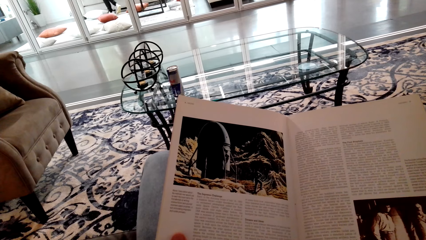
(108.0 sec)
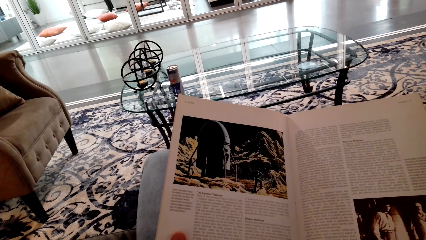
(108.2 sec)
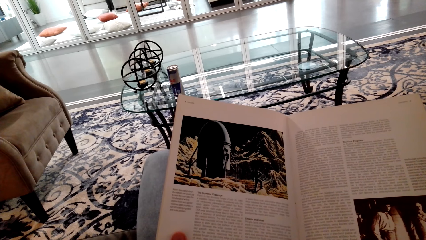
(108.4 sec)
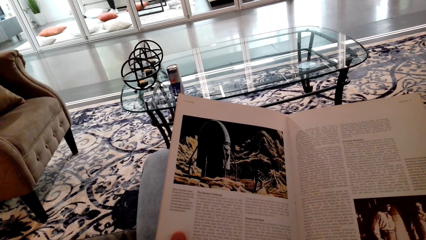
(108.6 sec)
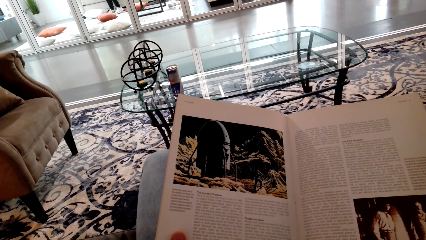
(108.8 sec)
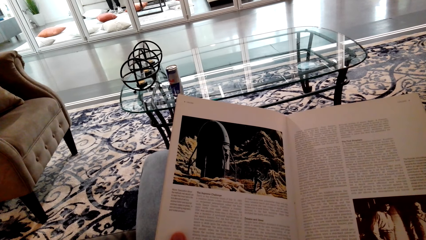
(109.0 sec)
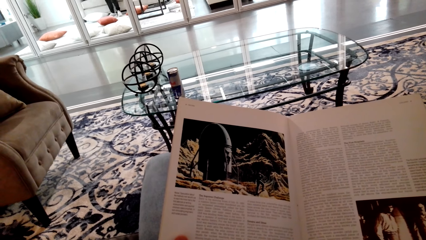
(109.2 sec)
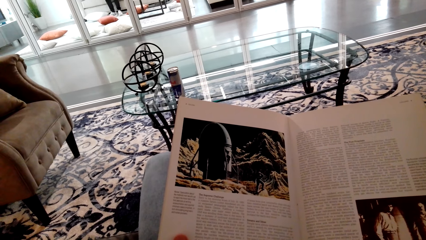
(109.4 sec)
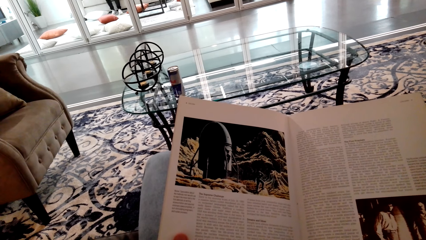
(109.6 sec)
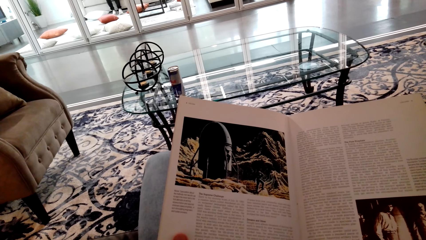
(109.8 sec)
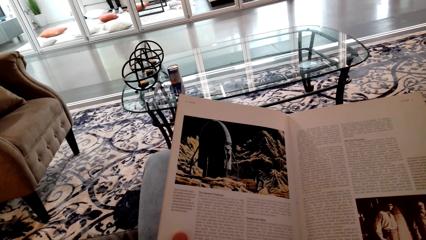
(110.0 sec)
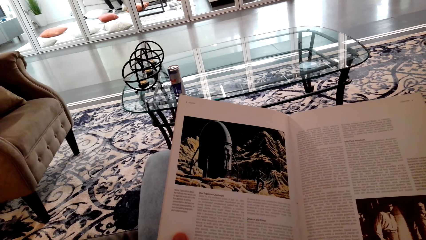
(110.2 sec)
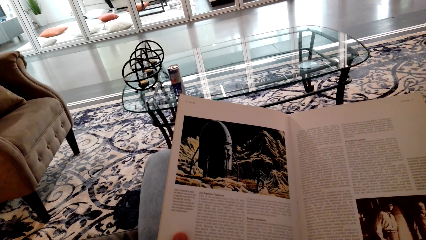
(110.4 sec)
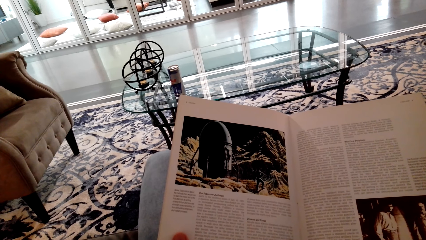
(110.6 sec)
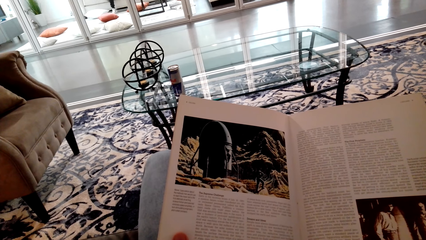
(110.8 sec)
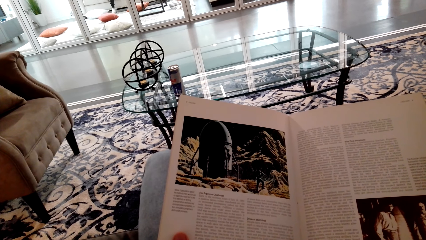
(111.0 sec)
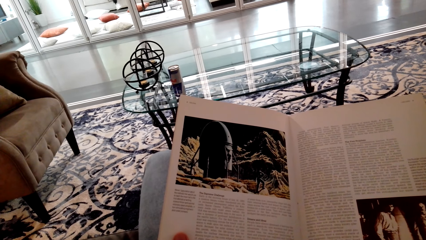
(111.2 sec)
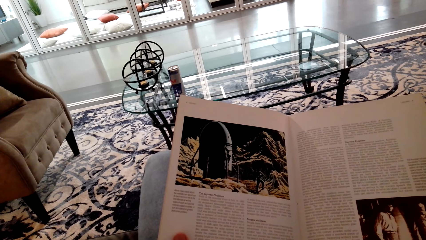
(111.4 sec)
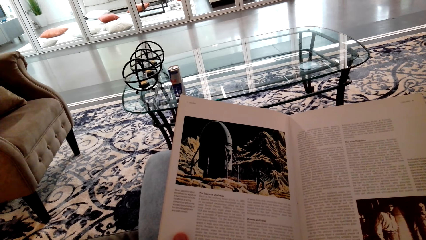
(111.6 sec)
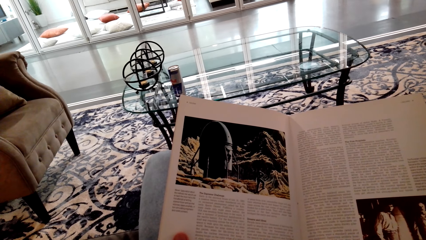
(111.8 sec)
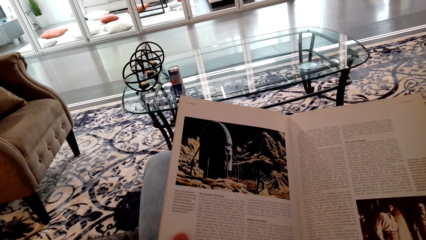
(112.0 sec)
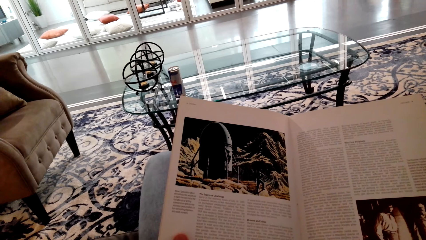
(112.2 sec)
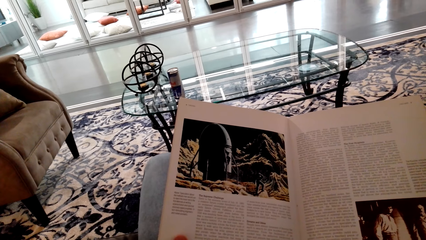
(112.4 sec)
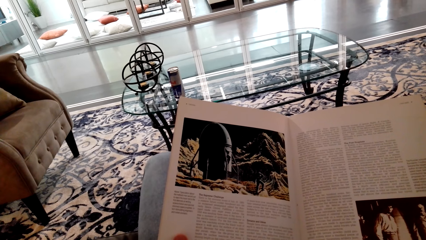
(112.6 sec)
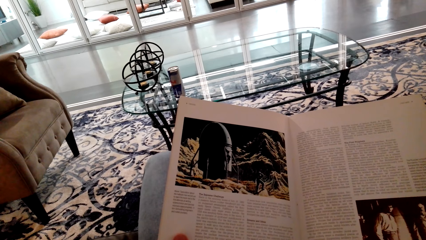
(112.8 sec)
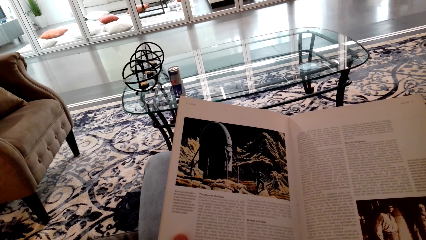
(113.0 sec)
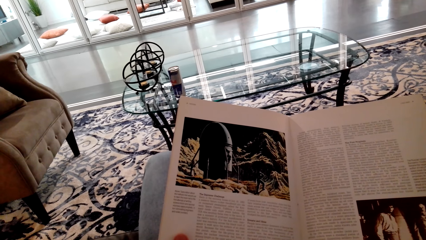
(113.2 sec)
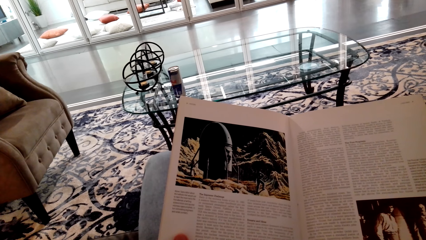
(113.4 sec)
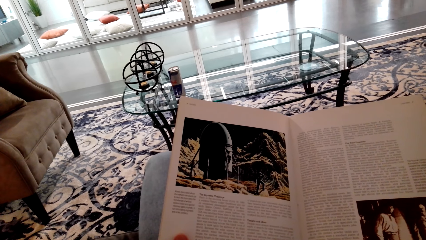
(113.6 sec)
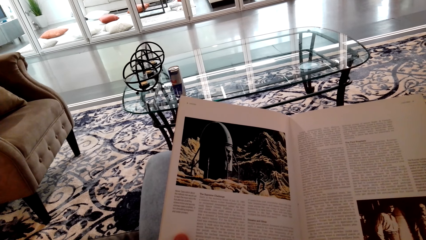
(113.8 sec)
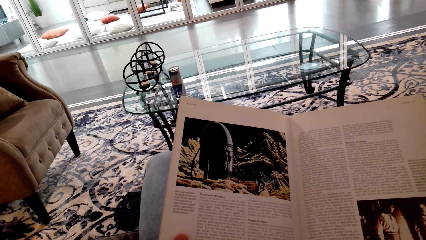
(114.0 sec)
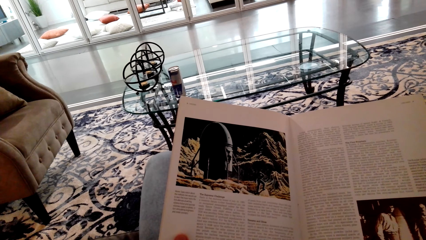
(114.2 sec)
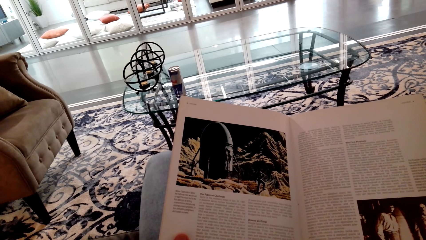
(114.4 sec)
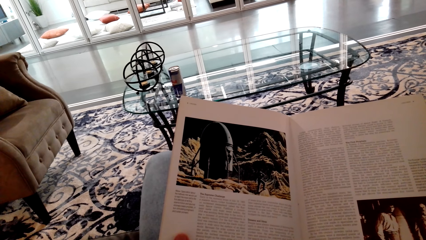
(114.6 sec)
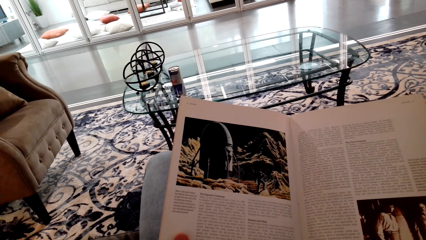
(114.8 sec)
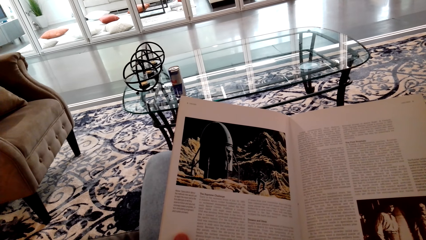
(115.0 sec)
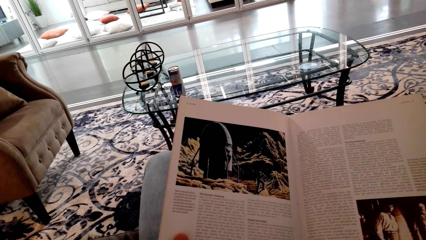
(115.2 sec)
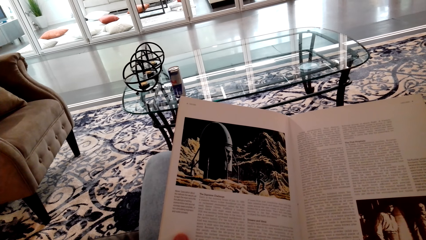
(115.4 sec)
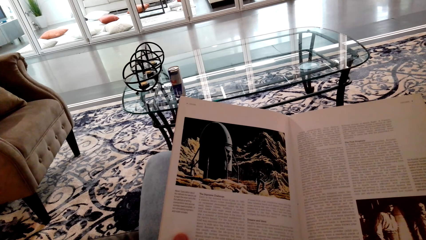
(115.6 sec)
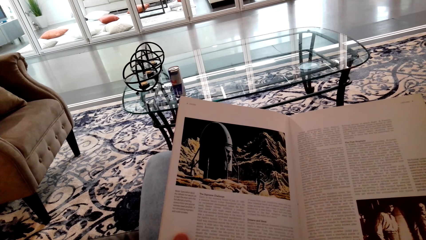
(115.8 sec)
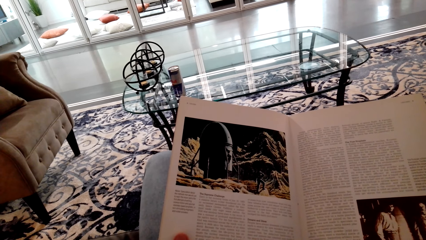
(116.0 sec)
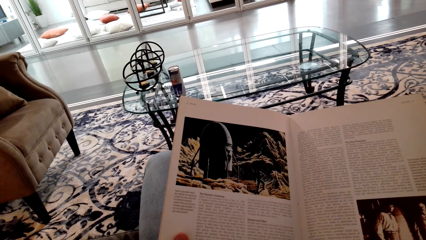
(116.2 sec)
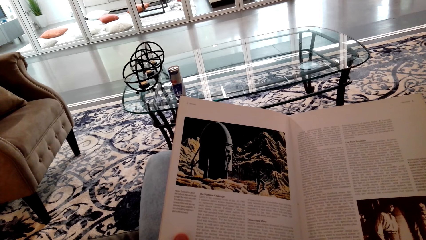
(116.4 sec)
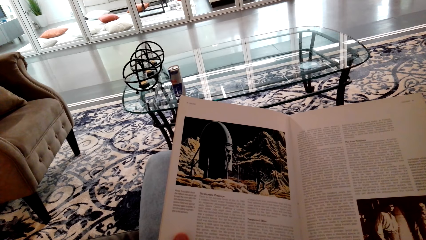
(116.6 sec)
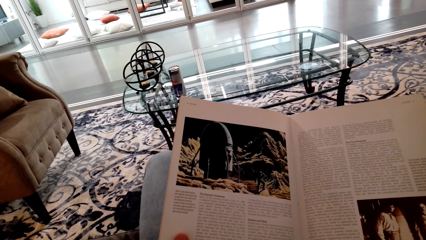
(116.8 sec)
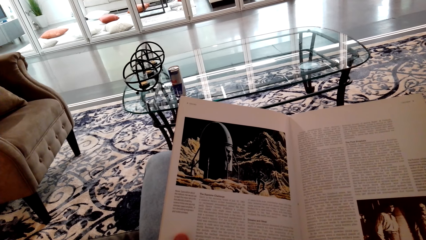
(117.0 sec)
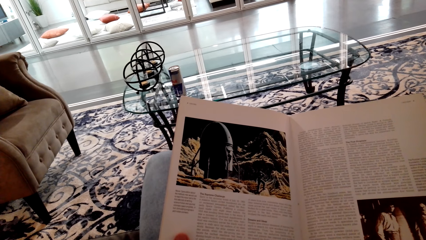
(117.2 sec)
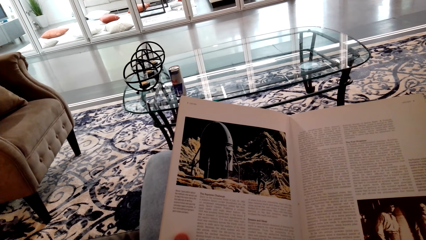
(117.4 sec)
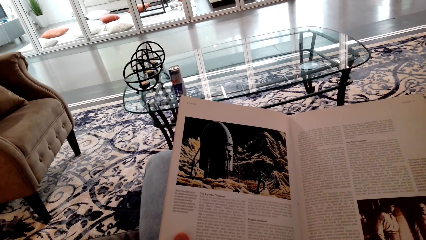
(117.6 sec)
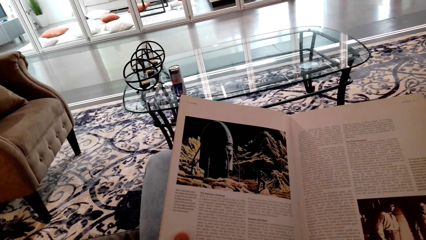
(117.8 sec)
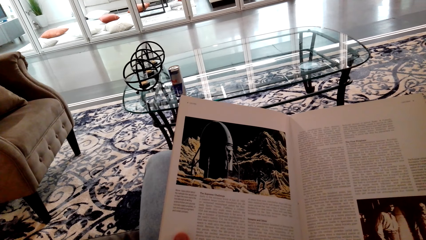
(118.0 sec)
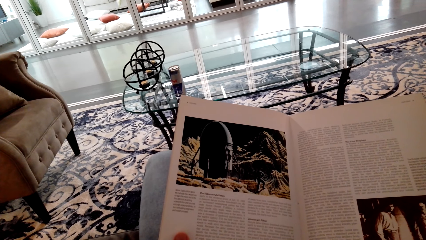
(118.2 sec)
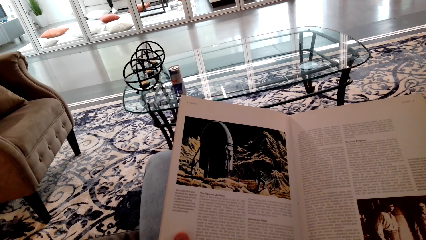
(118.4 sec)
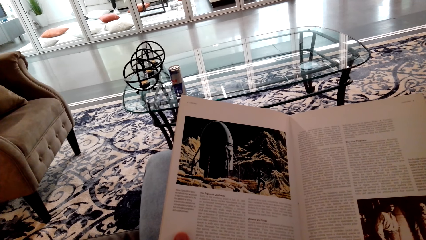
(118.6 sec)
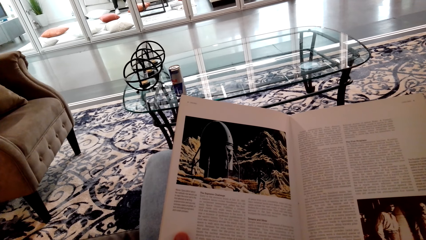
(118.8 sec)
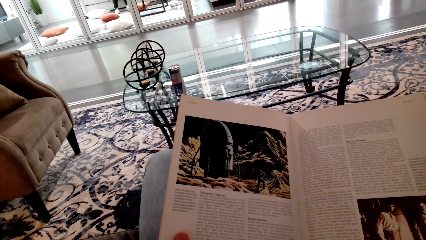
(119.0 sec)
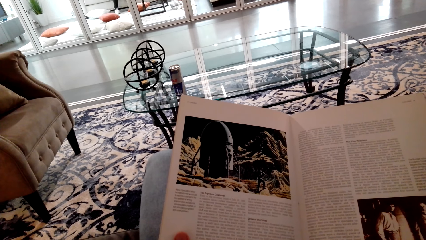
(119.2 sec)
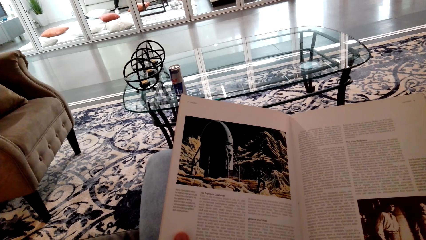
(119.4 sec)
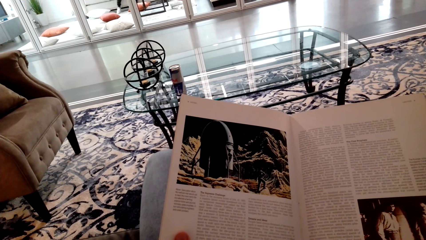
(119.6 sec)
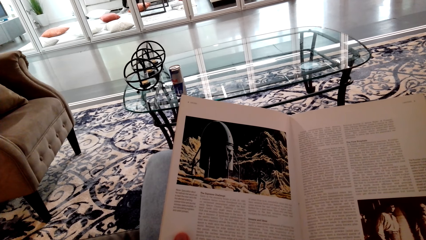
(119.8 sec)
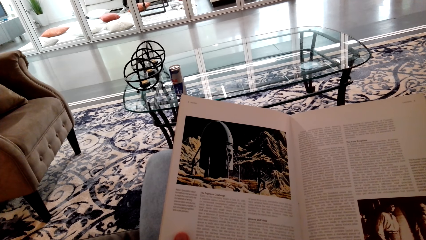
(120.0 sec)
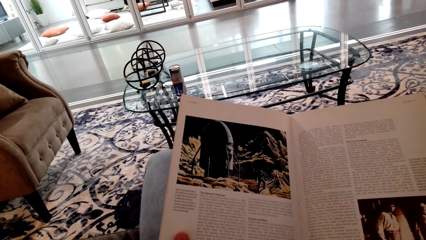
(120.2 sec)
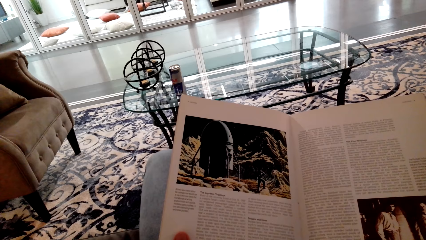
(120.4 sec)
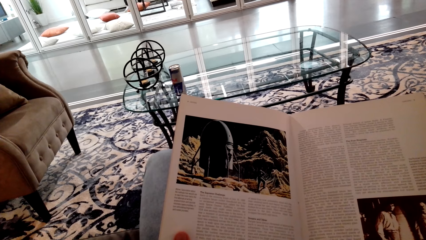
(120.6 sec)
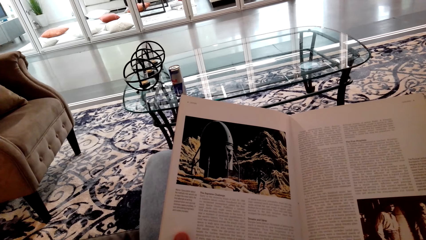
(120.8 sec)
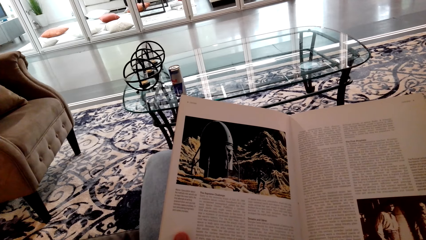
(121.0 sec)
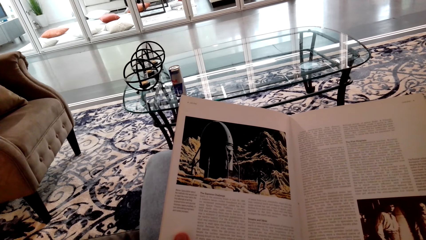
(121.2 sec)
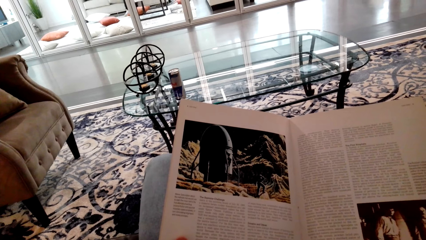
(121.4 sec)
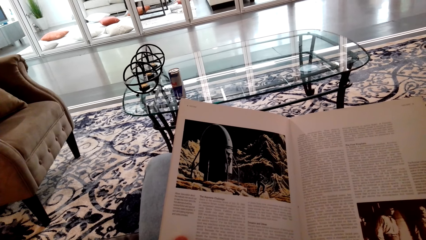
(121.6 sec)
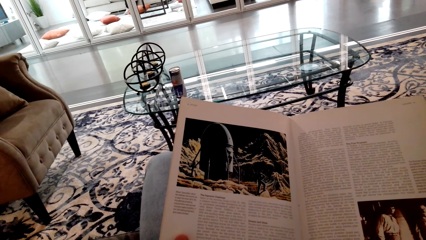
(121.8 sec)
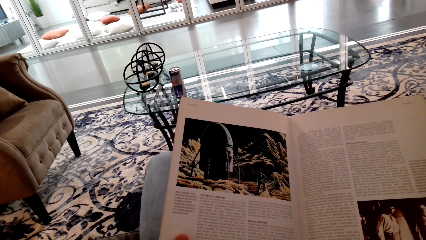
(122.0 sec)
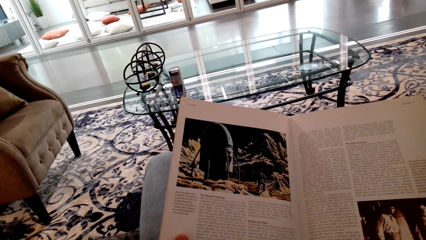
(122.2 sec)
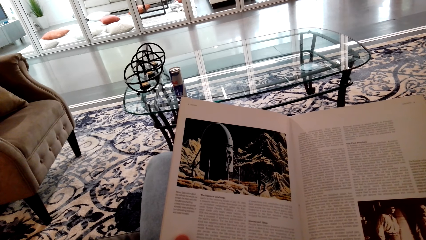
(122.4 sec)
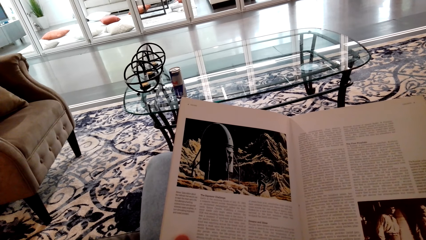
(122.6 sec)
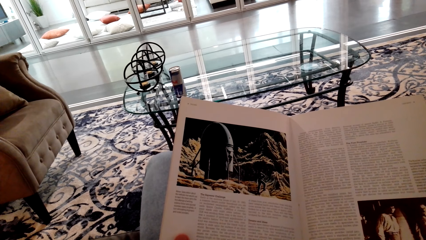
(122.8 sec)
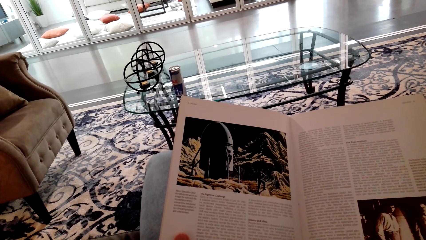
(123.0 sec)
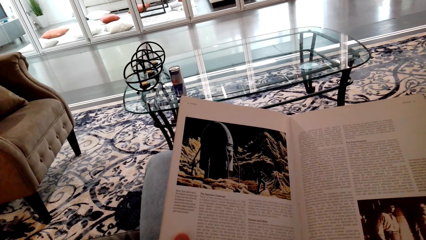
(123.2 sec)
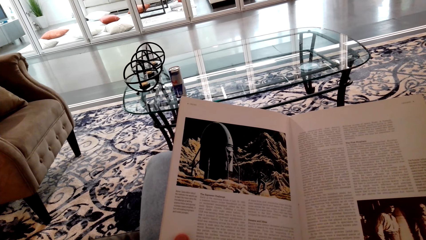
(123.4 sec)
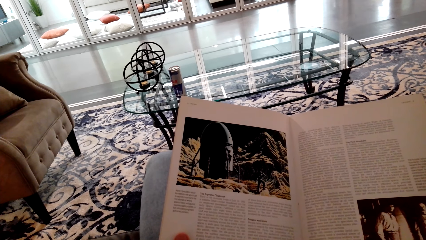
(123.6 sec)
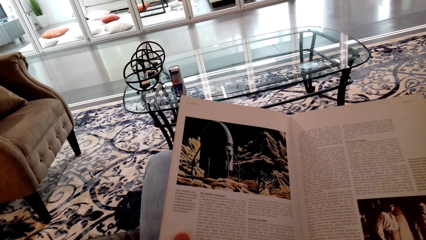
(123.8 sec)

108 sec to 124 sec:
A man sits. The camera wearer reads the book. The man steps down, stands, and sits.
